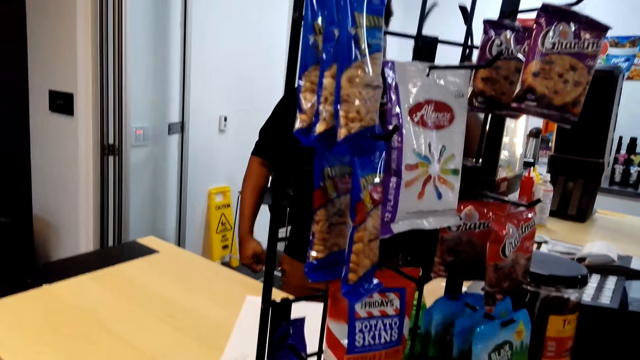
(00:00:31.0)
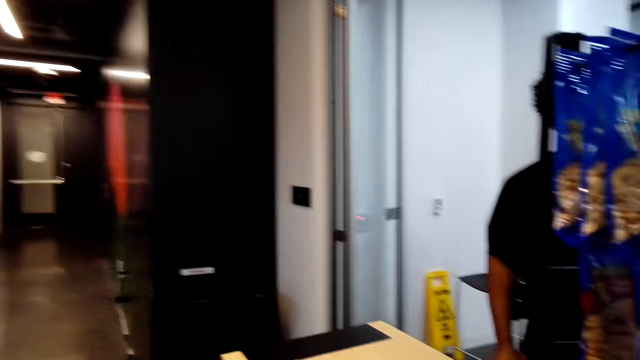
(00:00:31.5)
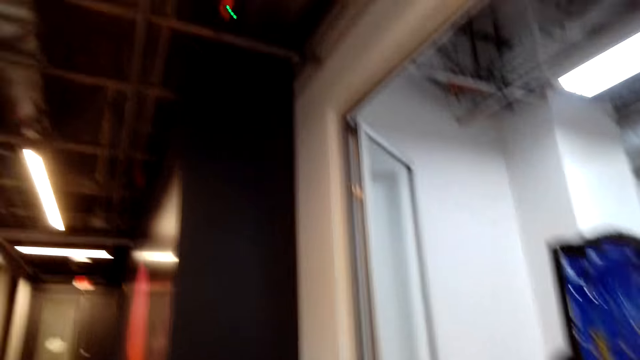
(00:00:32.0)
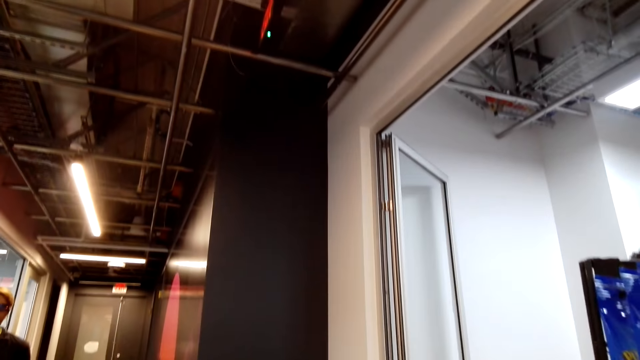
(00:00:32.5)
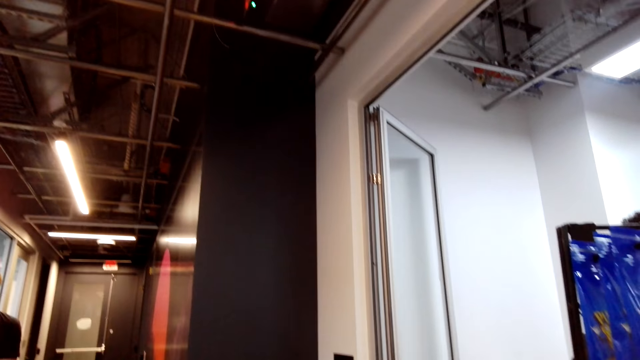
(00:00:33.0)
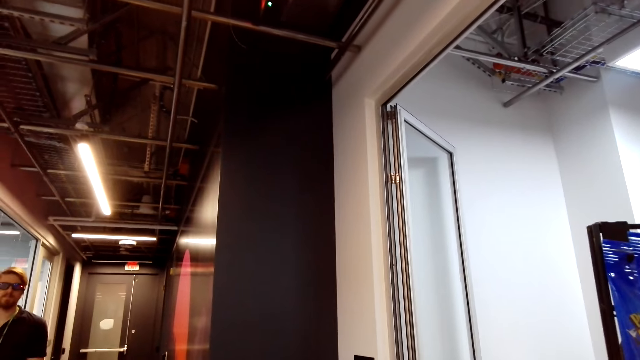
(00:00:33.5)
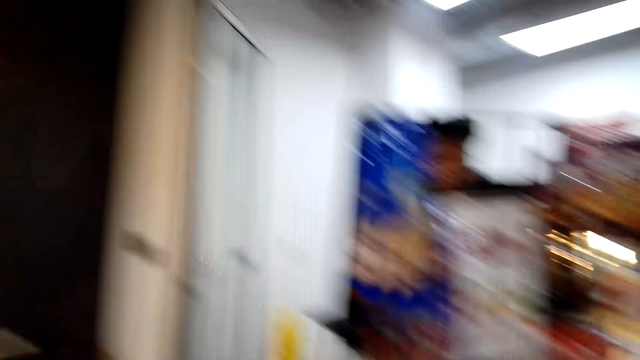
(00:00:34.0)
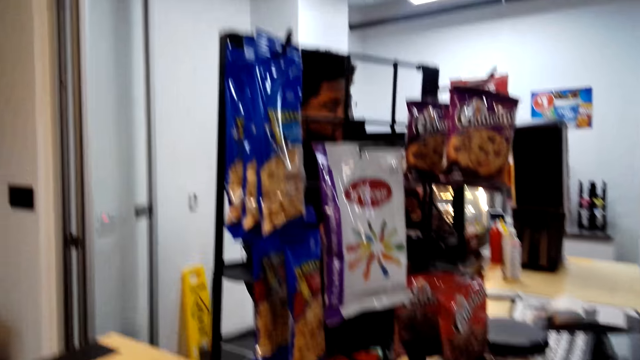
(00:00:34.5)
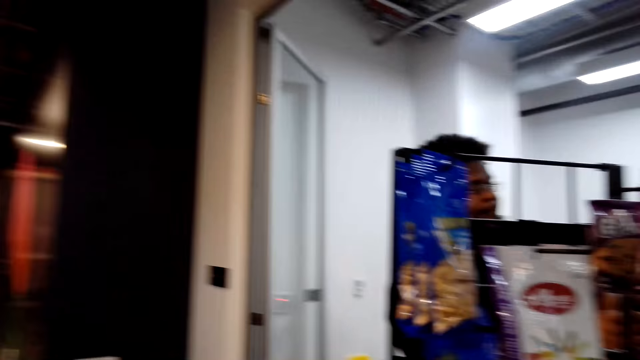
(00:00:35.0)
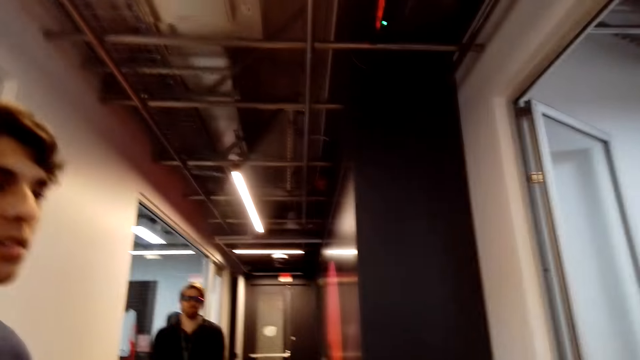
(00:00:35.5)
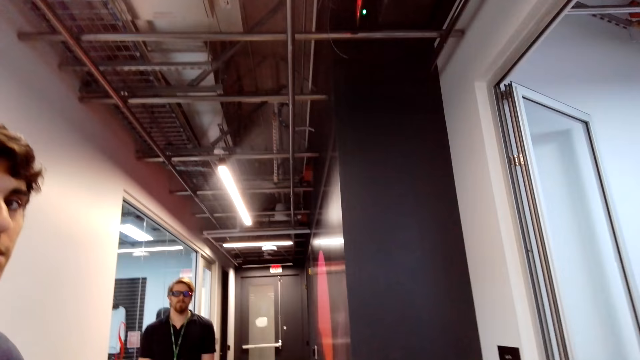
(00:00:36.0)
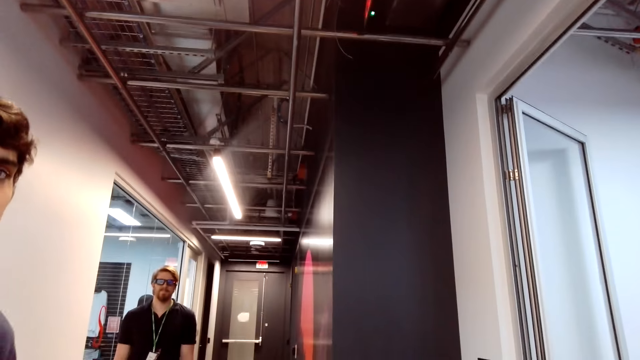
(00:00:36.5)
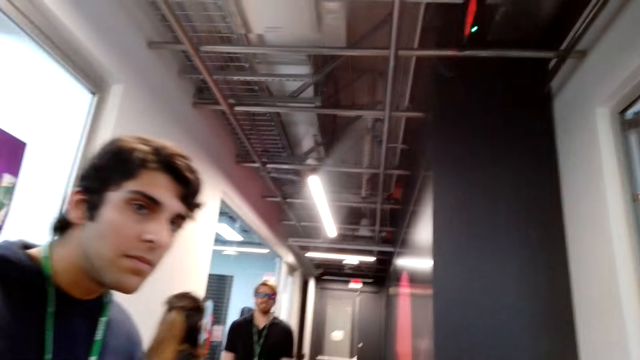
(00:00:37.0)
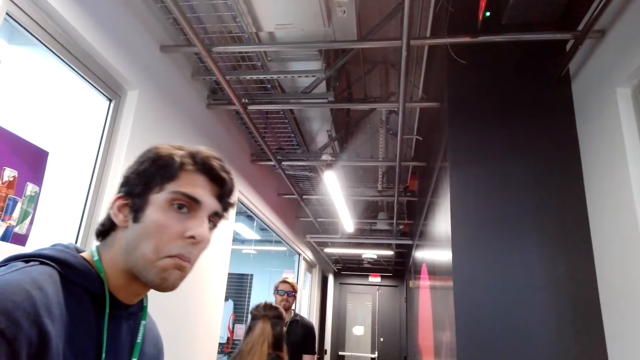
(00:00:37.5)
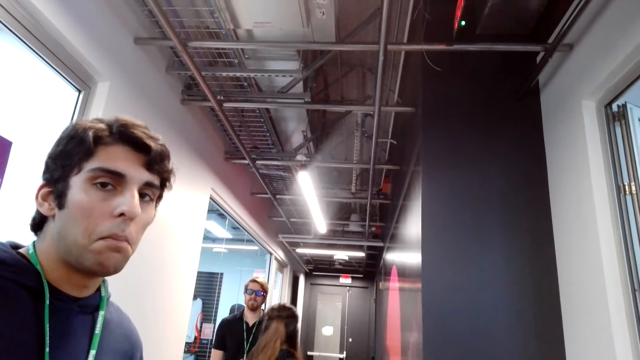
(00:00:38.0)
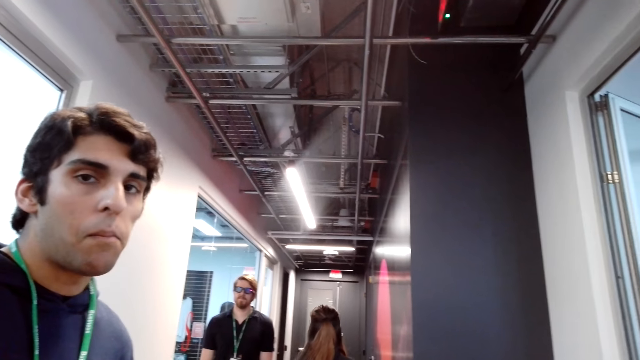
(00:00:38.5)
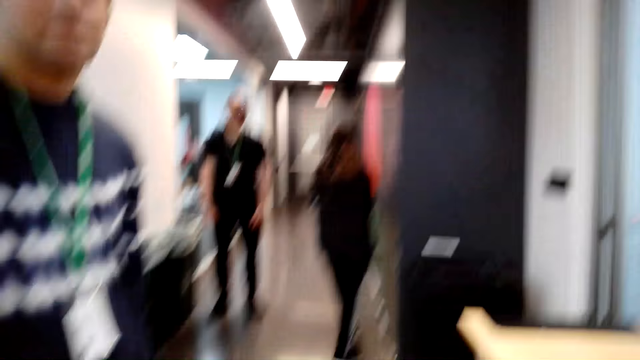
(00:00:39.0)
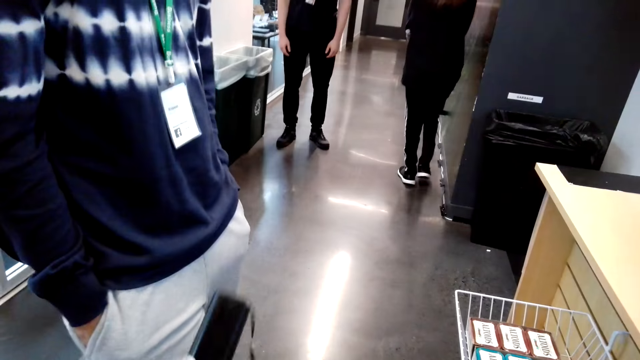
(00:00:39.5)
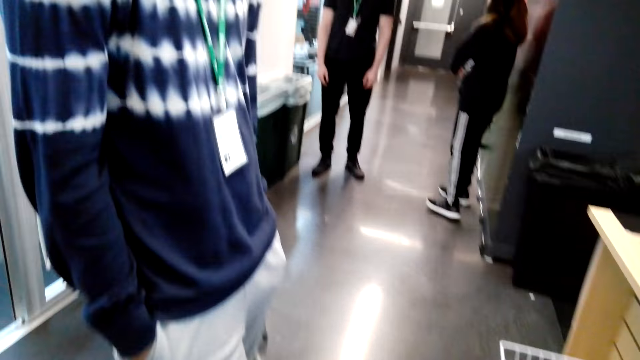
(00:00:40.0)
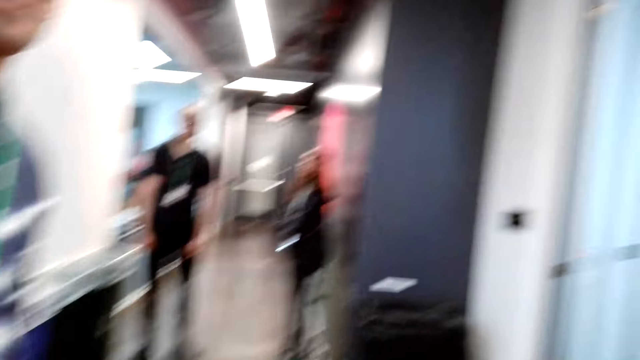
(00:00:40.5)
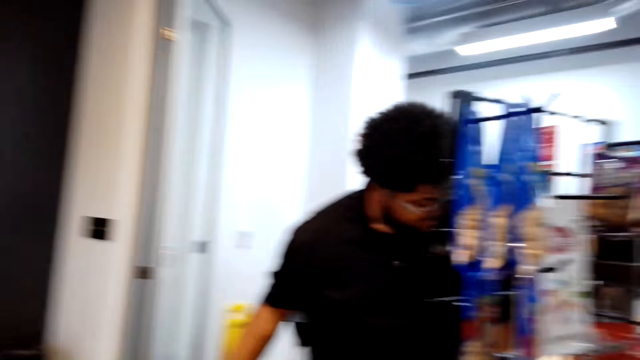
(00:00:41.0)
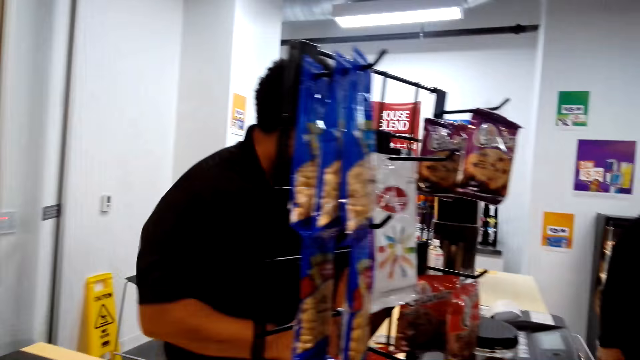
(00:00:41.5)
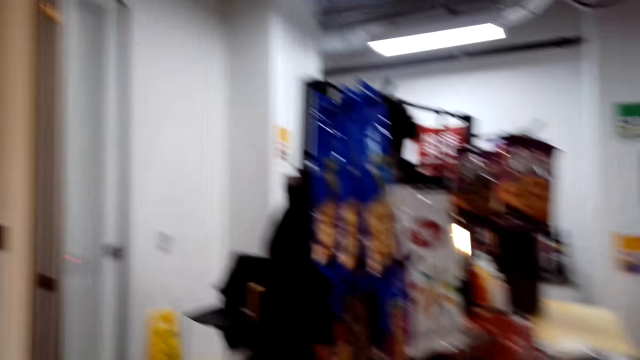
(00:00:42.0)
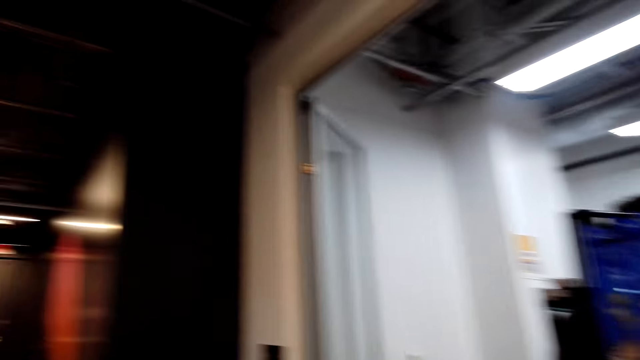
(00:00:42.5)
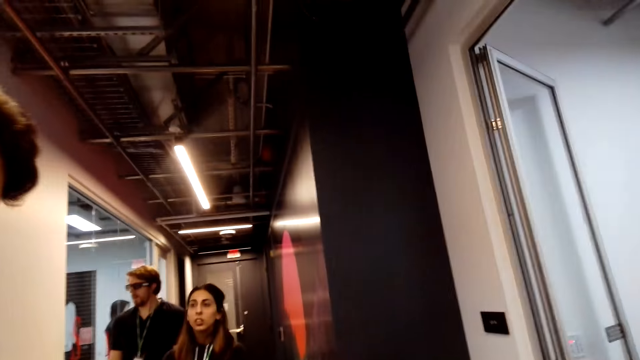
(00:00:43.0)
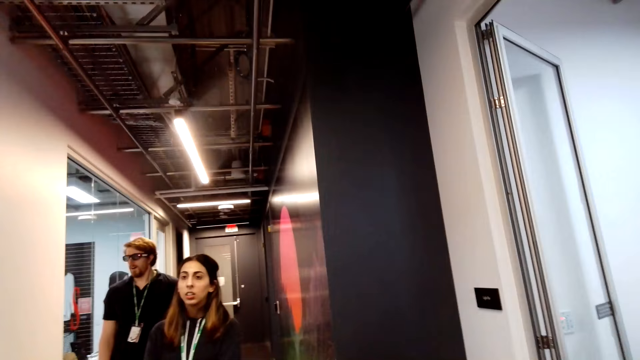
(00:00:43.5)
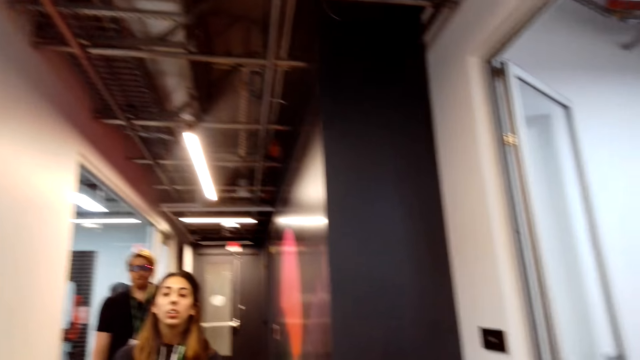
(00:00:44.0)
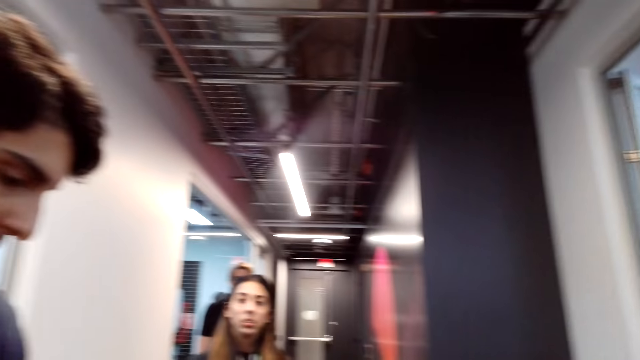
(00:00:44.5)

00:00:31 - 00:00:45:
The camera wearer looks at a man. They look around.

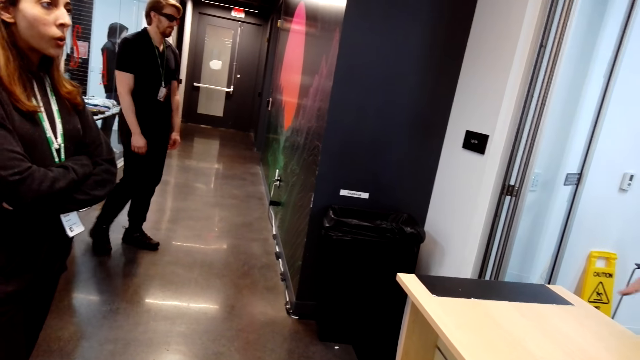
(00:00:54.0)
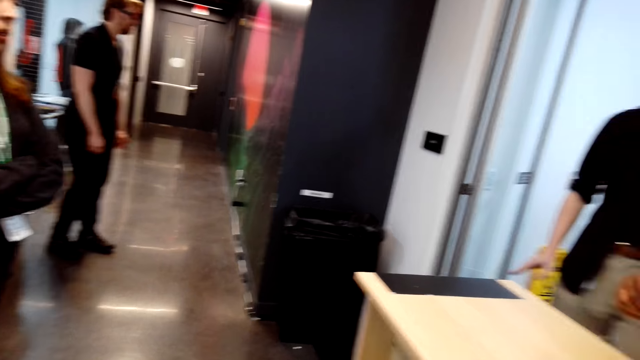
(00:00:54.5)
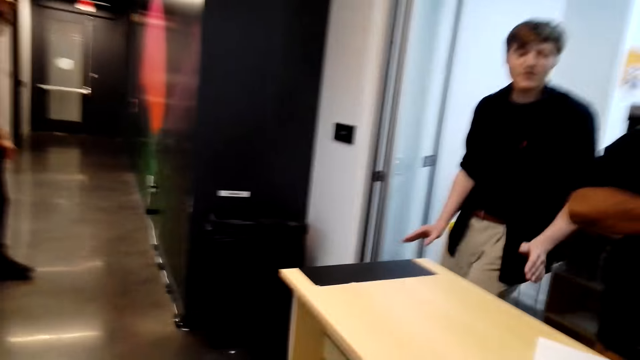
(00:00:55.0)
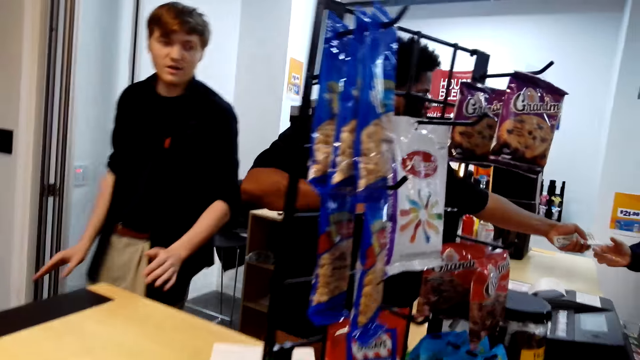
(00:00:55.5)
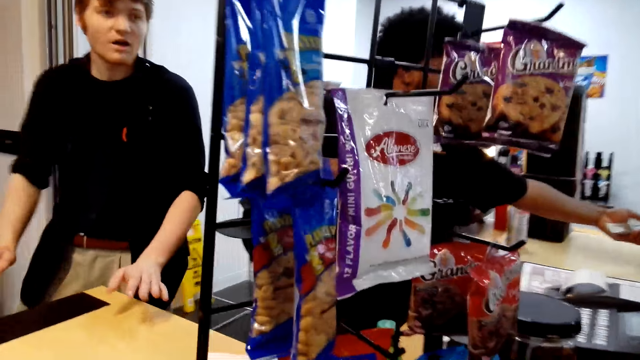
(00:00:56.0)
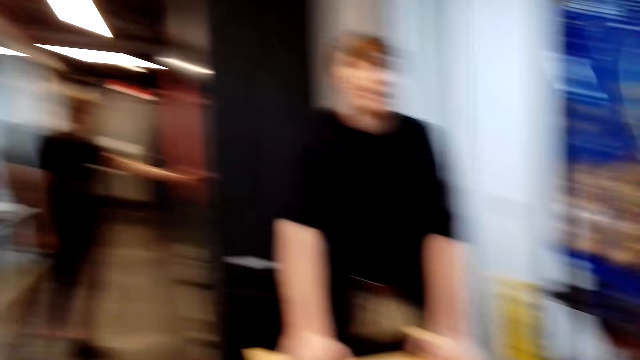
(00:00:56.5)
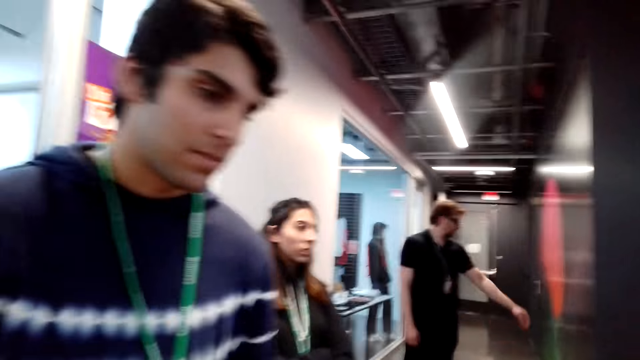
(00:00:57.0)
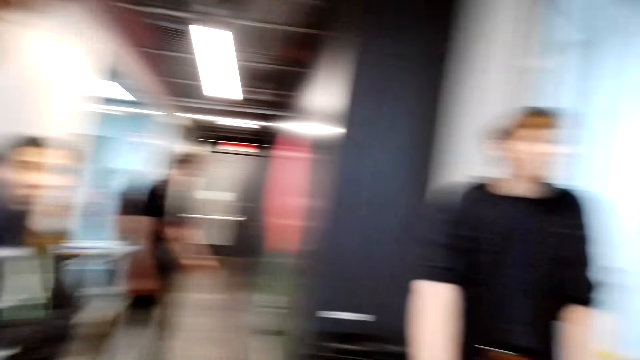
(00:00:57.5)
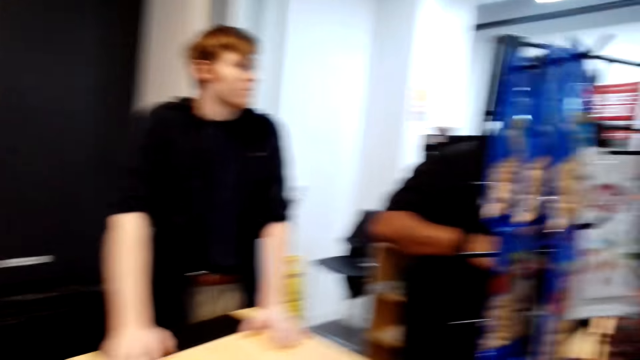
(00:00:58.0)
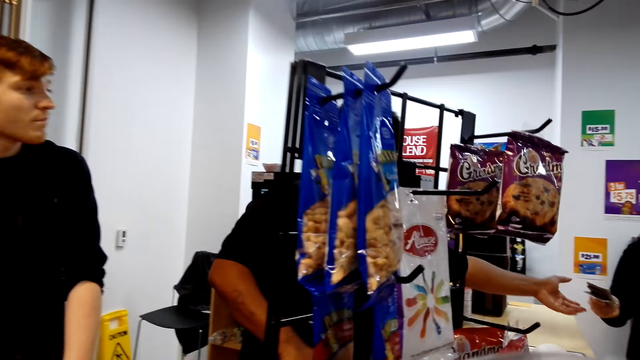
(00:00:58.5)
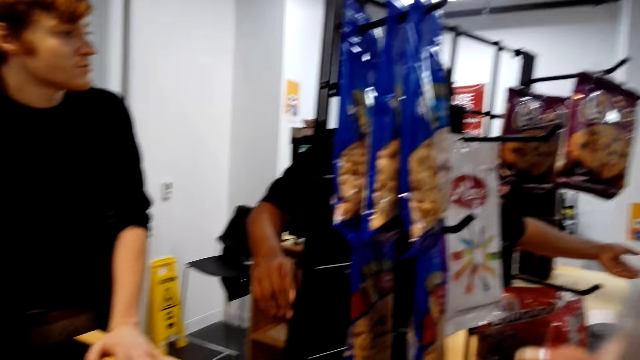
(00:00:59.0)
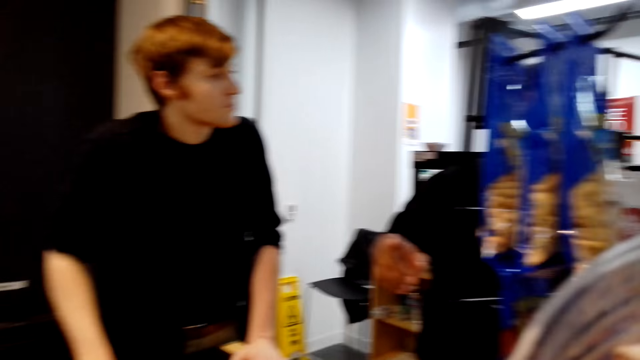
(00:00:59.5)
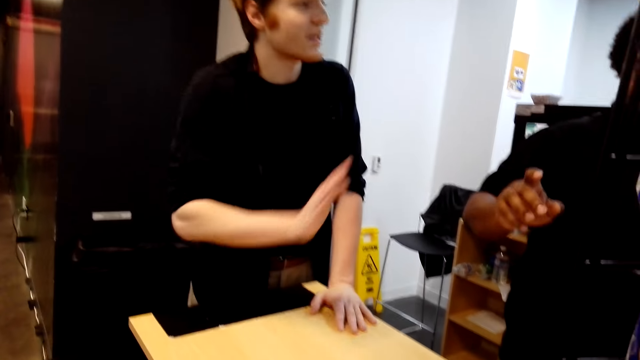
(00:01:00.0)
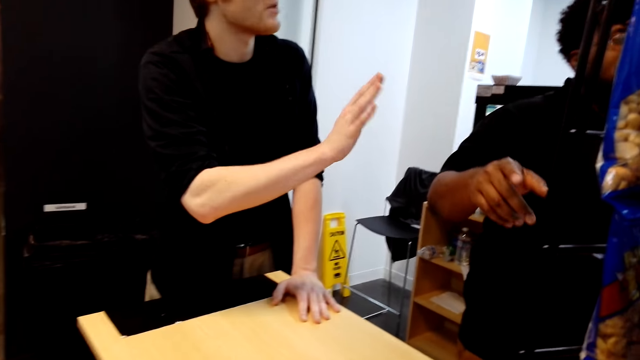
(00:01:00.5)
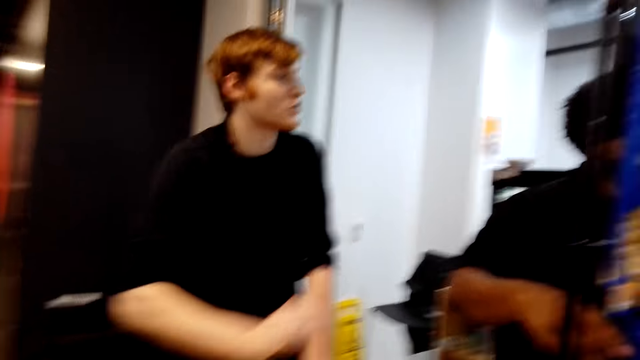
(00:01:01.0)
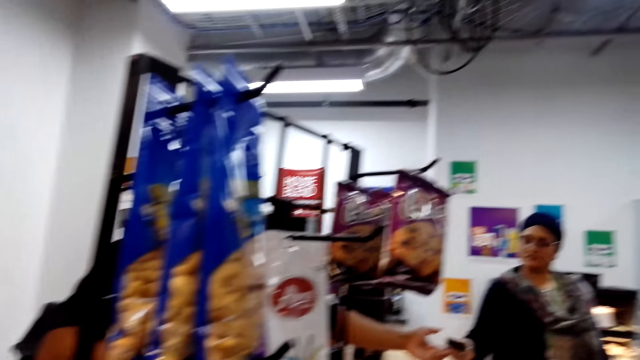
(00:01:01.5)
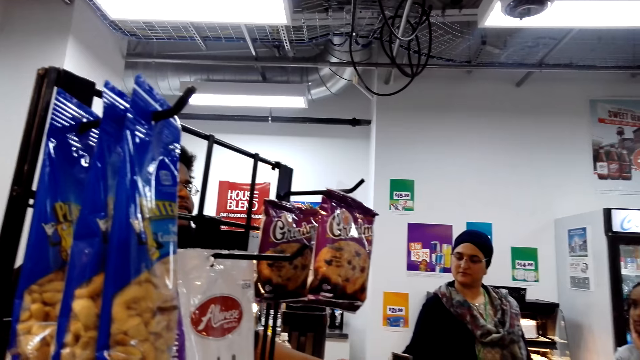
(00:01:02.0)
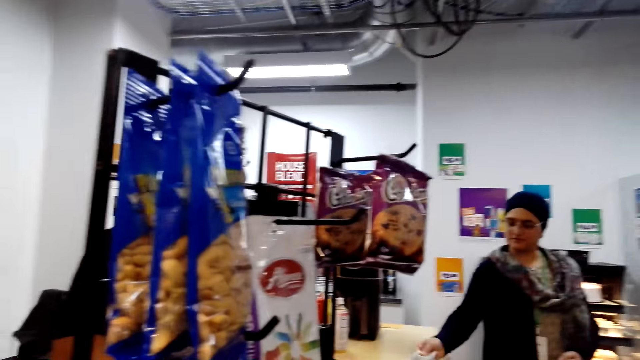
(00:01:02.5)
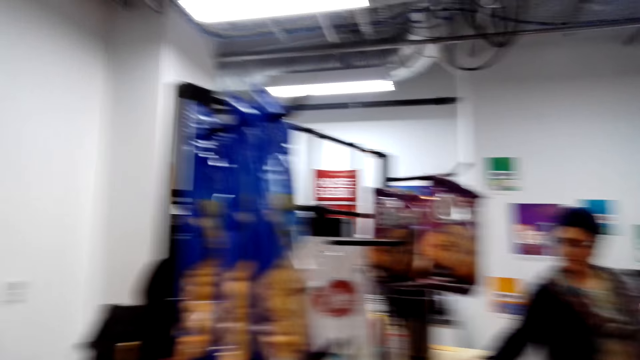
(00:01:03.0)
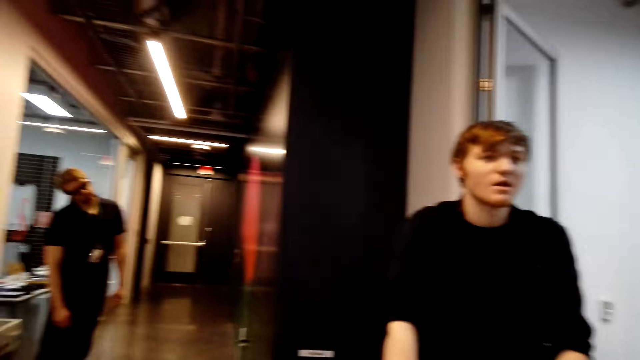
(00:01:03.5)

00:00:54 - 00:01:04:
The camera wearer looks at the products. They look at a man. They look around.
